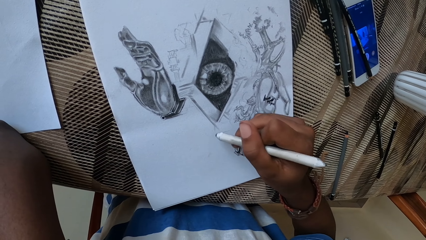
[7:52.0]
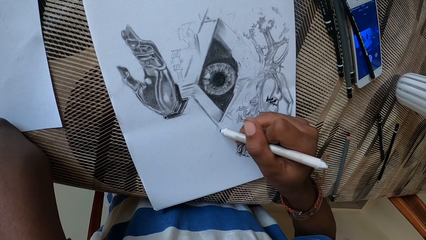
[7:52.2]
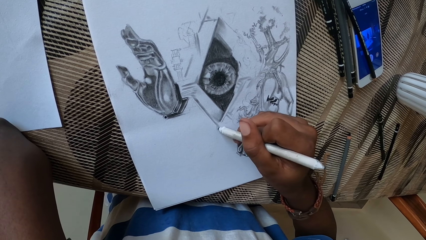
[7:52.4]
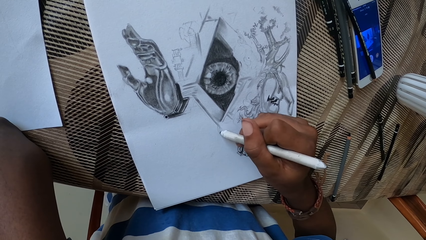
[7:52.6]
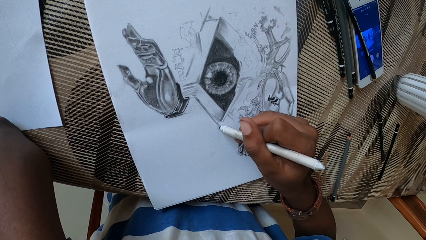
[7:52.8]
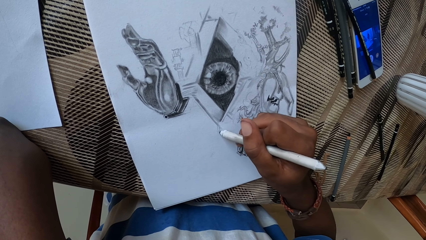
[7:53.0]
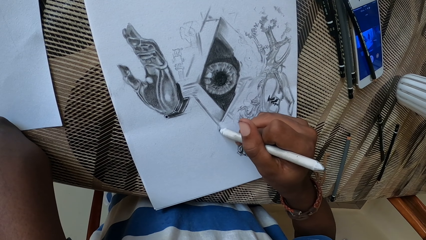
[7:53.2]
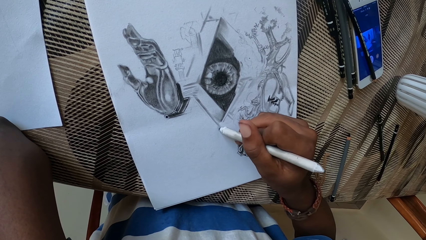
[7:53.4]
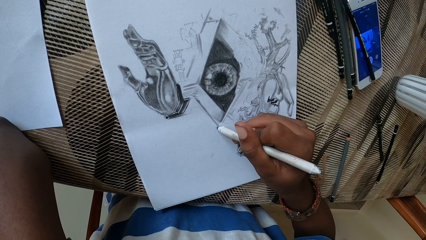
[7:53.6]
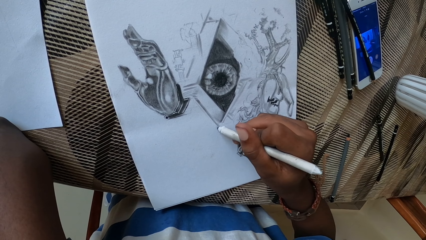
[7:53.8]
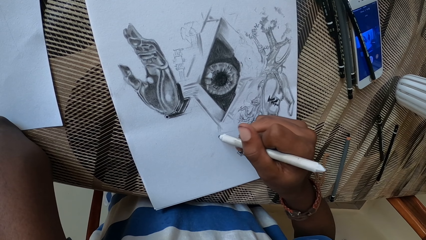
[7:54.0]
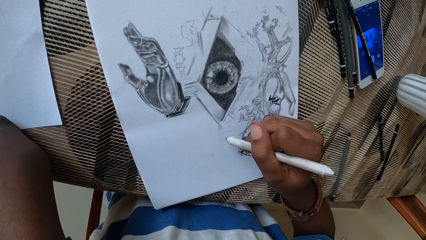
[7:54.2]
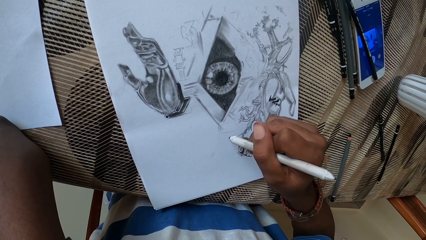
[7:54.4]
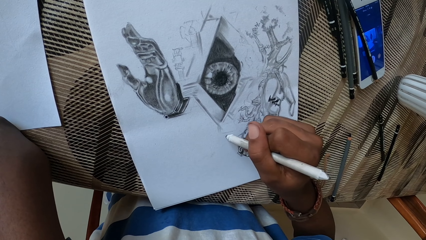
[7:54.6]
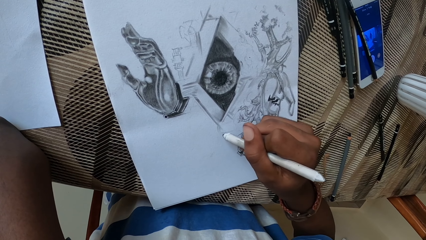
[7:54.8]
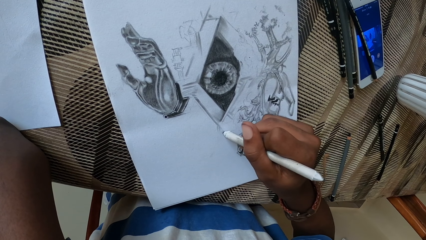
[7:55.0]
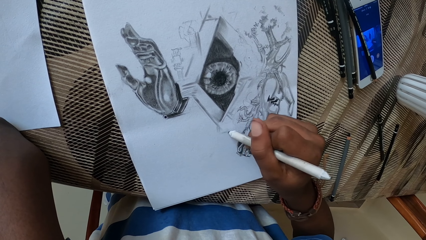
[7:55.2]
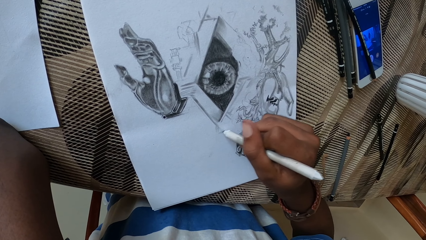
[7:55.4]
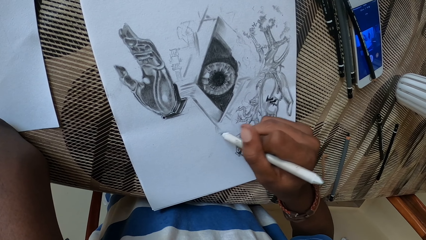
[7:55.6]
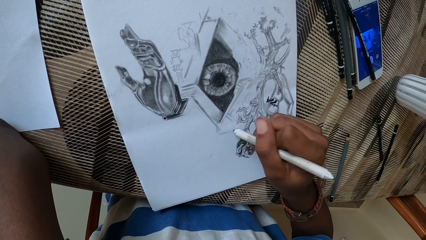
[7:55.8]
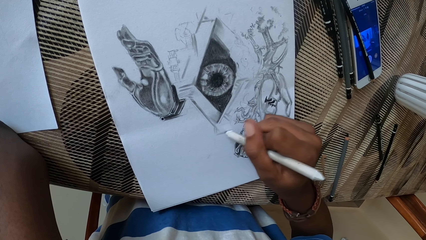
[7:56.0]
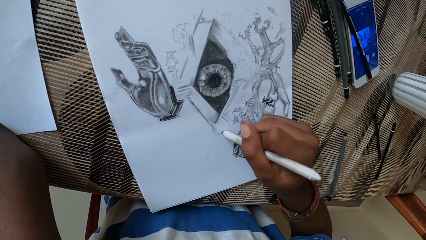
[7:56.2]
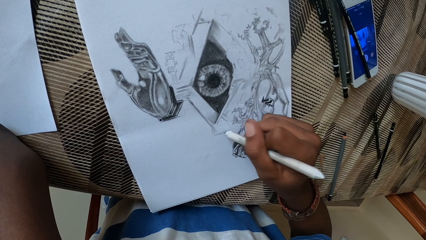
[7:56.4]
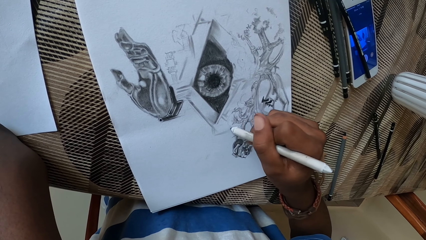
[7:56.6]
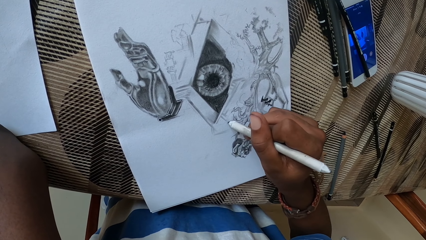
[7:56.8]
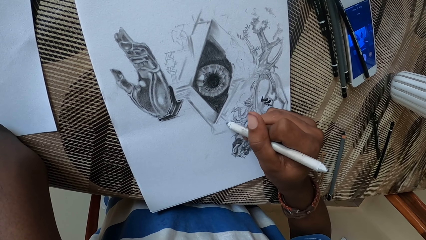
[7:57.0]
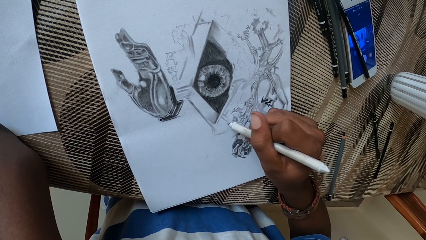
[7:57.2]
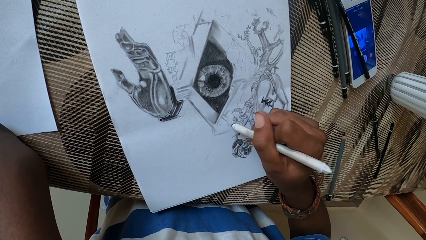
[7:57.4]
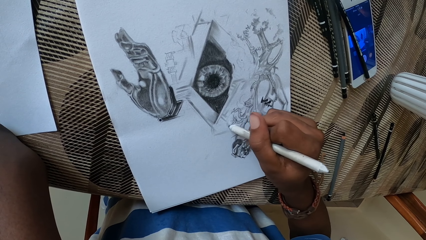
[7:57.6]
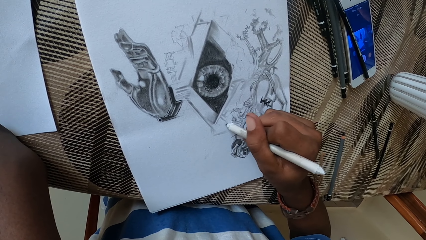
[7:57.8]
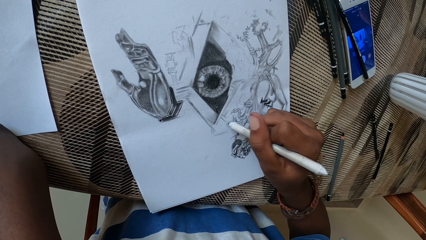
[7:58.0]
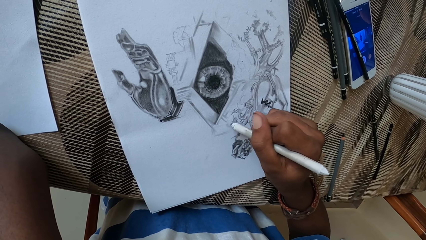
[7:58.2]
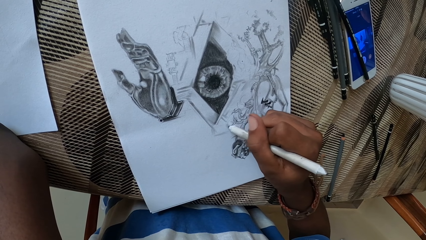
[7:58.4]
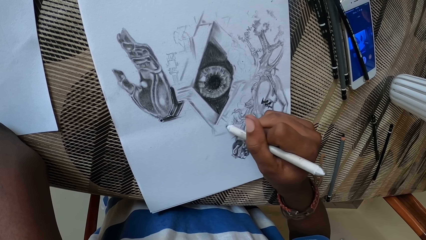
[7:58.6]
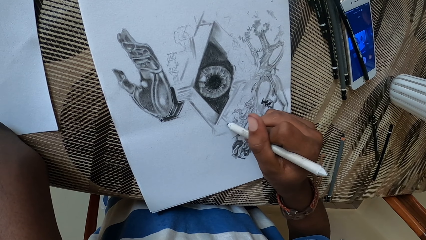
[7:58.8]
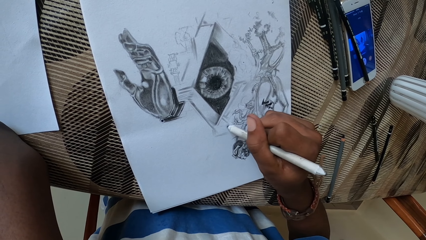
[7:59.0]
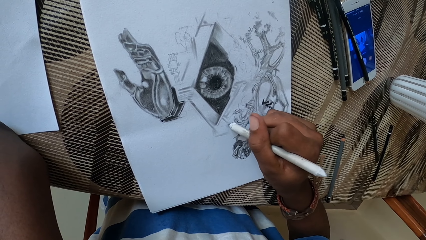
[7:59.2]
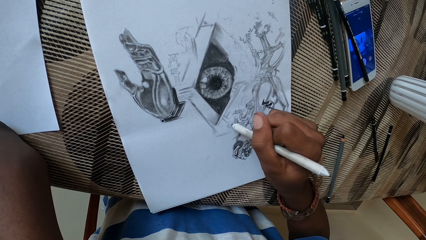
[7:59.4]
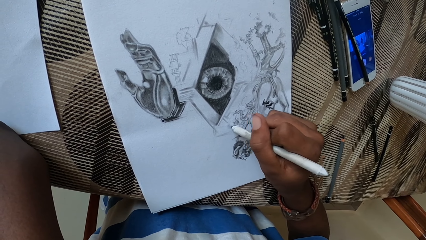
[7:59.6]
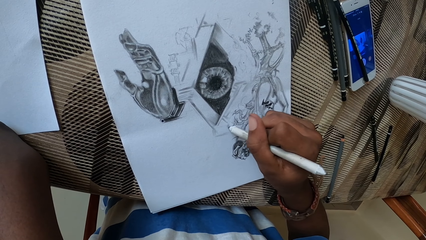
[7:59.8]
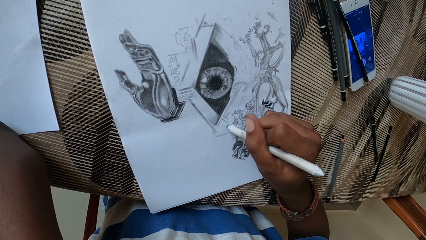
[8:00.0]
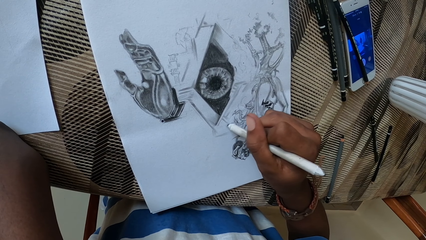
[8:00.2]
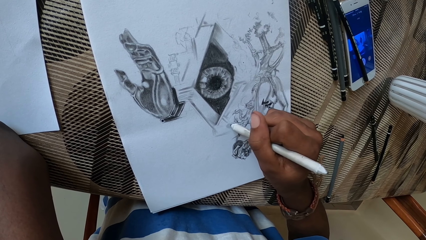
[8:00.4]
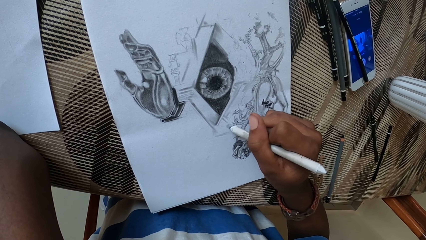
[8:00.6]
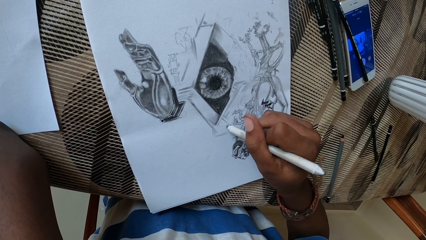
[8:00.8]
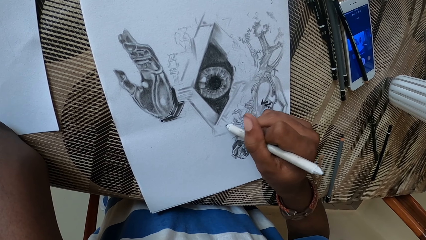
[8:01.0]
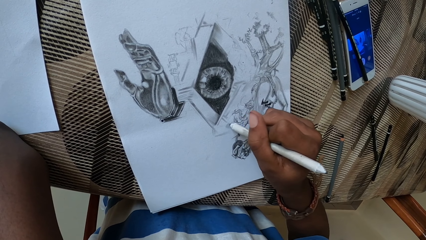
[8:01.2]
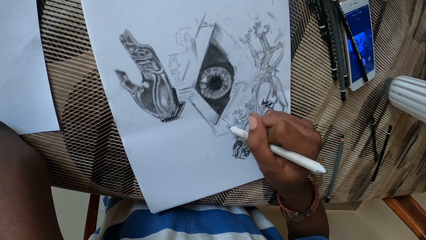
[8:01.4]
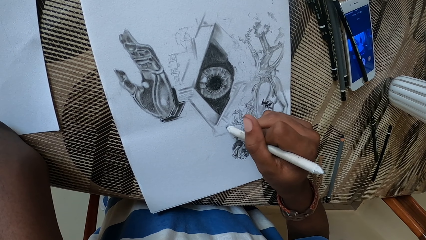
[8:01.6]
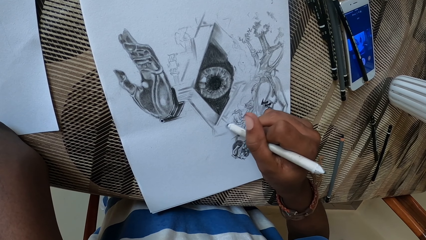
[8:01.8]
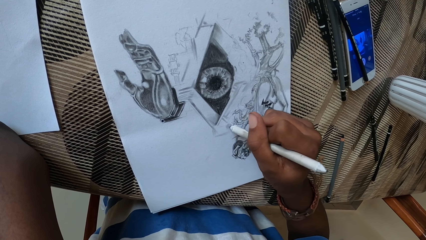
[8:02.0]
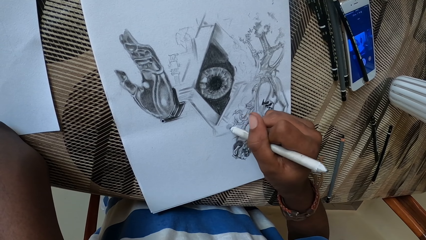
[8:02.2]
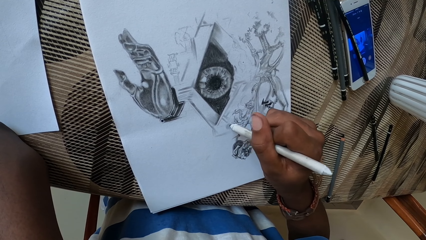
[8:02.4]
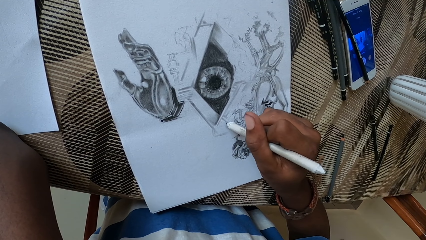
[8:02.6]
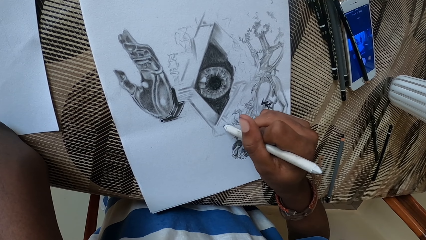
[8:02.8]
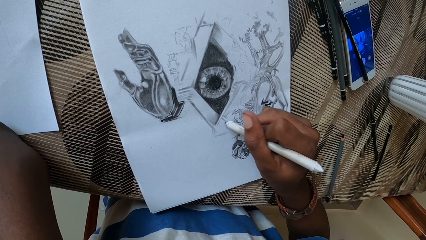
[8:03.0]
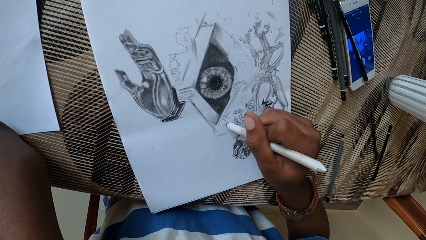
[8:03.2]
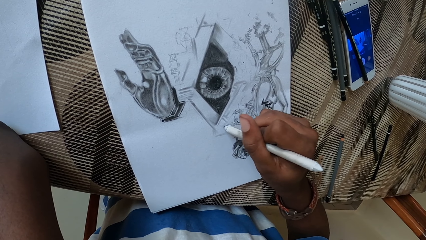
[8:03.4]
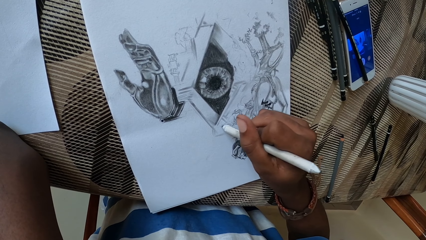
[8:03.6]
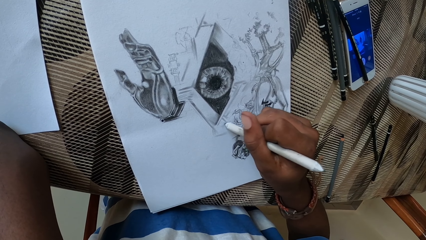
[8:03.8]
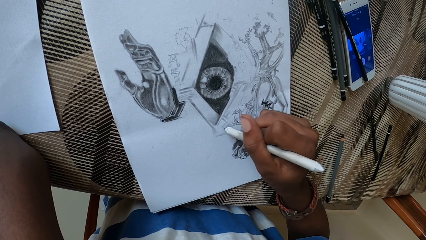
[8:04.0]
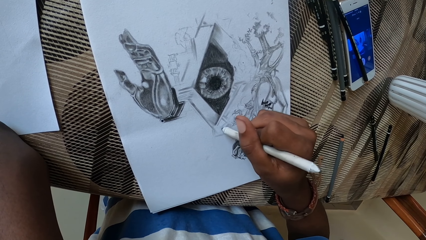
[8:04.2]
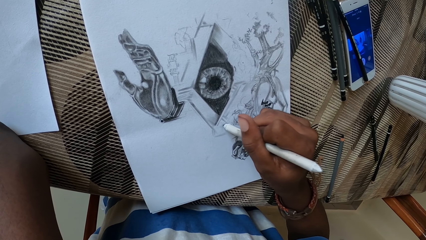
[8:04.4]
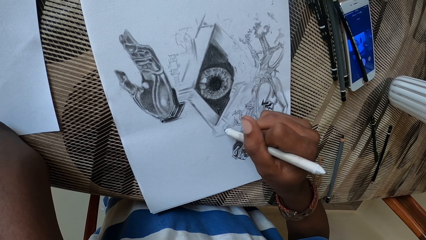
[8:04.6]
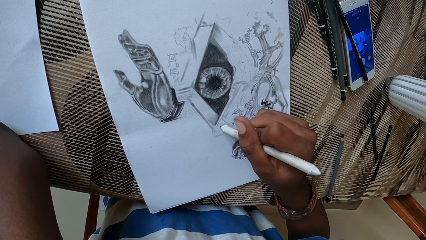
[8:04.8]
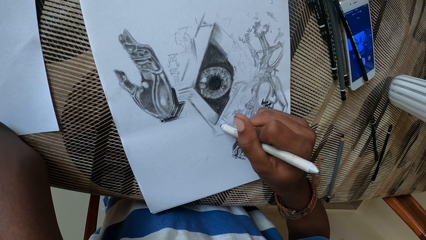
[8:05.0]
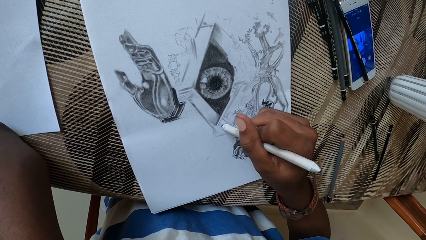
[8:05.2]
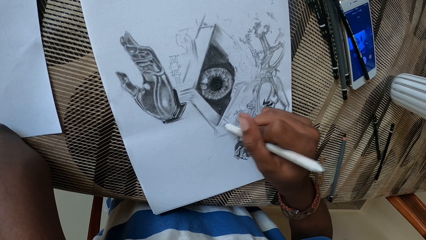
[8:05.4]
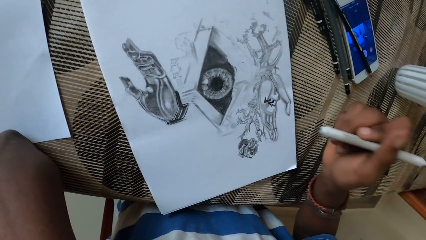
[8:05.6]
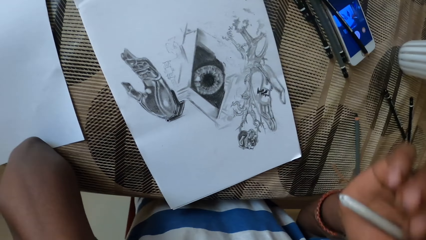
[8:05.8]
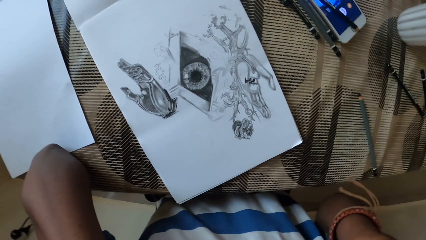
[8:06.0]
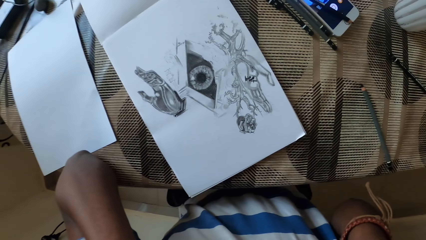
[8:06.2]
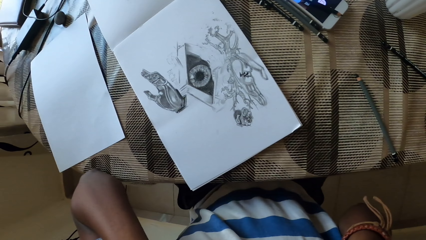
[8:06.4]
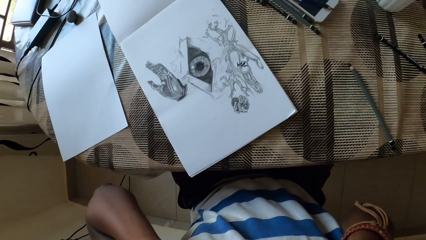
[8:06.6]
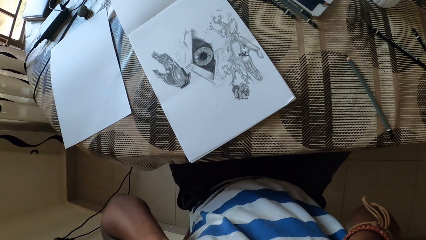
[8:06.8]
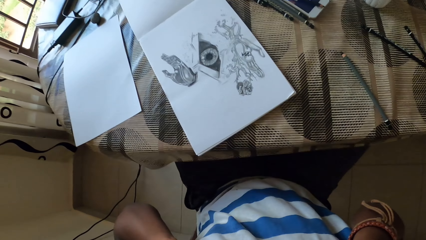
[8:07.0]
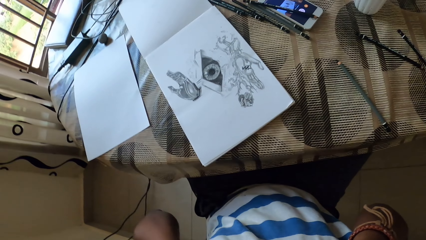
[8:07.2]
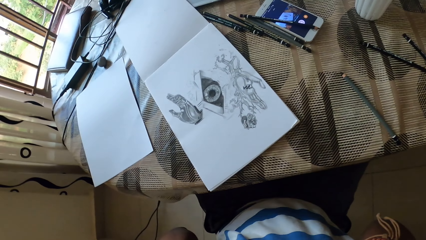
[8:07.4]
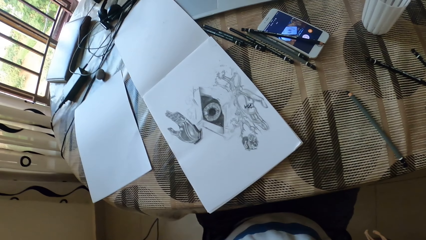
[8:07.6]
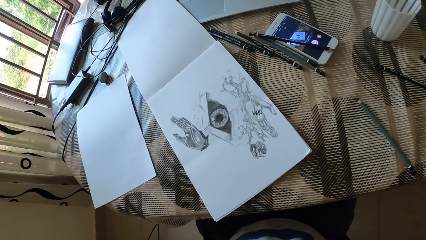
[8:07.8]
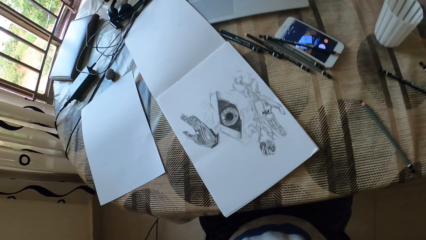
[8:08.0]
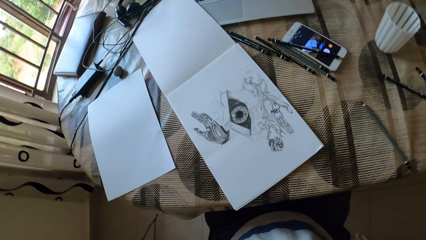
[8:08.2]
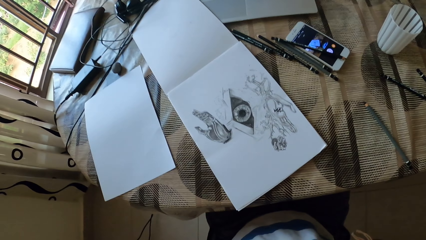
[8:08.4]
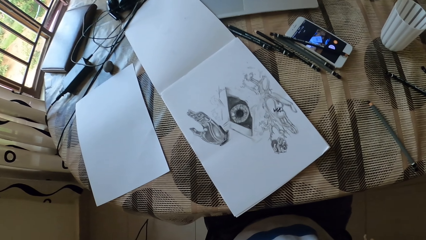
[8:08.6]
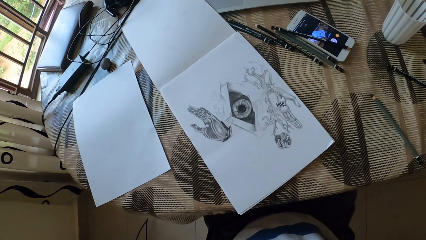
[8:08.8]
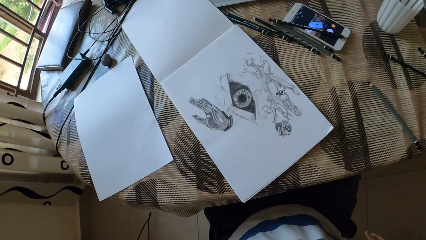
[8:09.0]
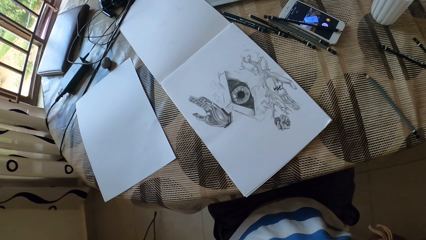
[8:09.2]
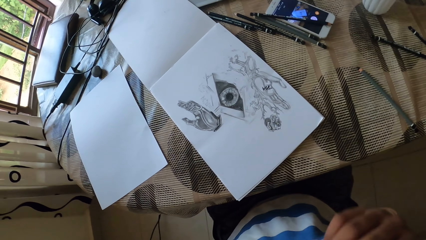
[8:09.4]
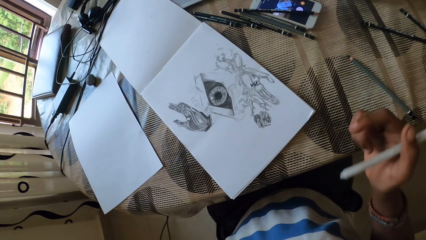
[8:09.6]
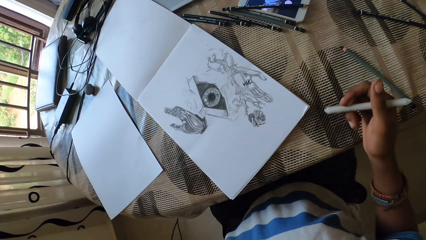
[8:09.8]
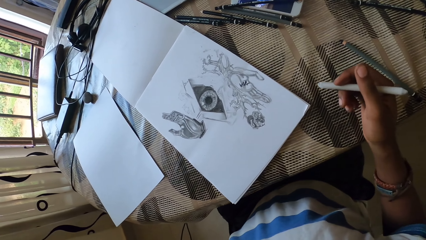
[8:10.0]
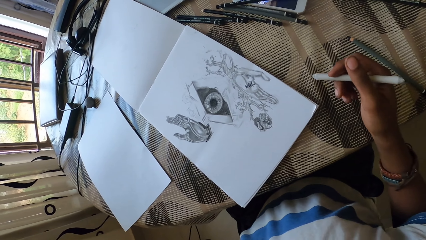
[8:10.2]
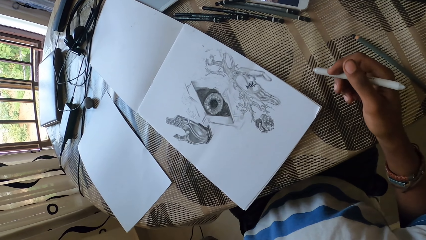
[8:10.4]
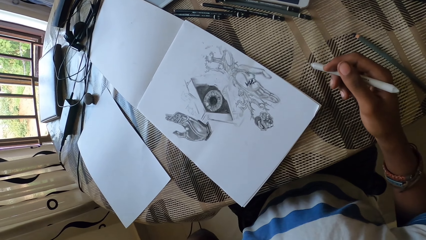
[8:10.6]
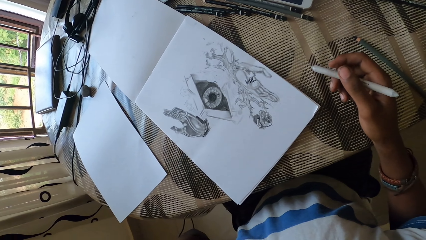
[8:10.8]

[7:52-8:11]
The camera wearer turns the drawing book. They draw the sketch. They lift a hand. They move back.
